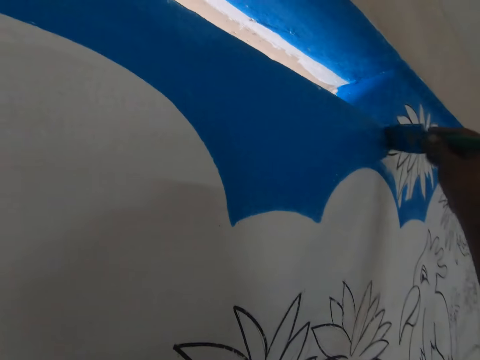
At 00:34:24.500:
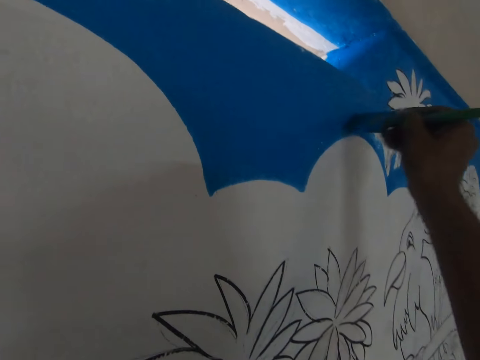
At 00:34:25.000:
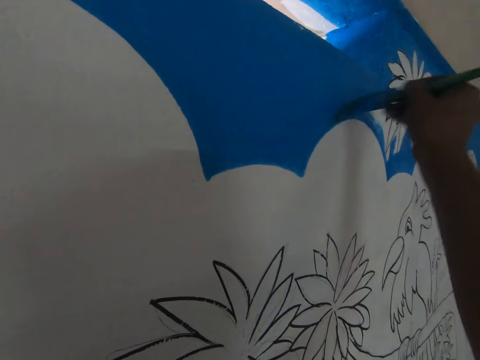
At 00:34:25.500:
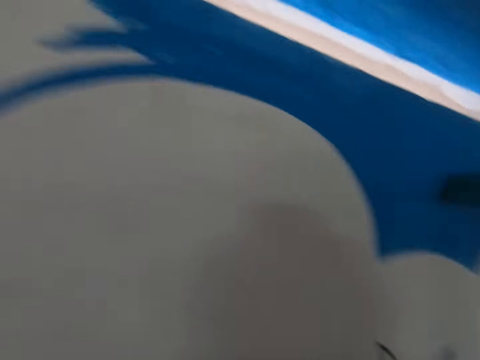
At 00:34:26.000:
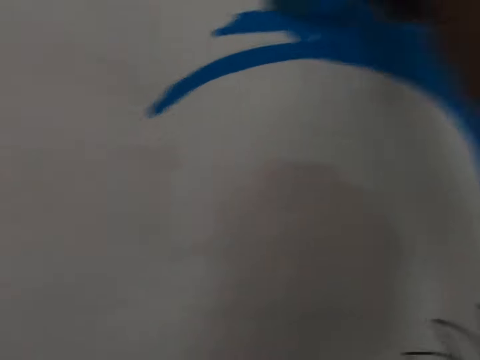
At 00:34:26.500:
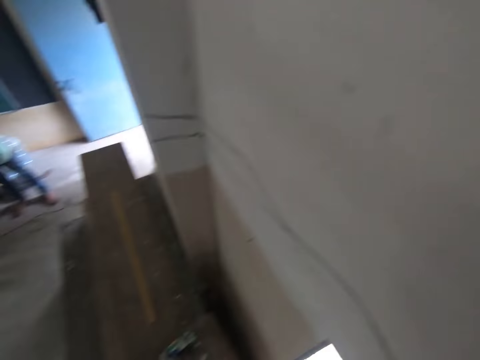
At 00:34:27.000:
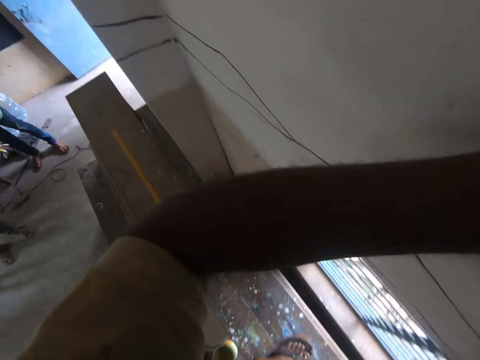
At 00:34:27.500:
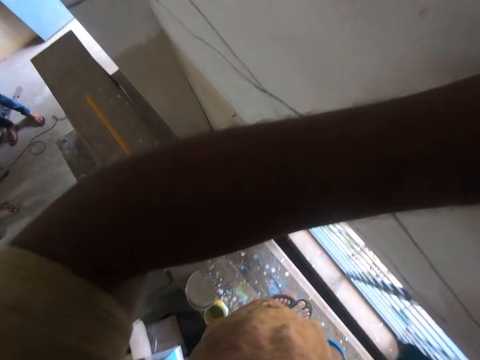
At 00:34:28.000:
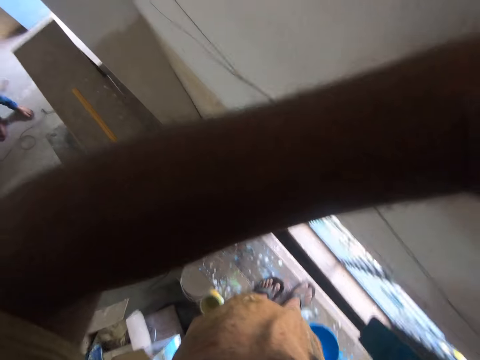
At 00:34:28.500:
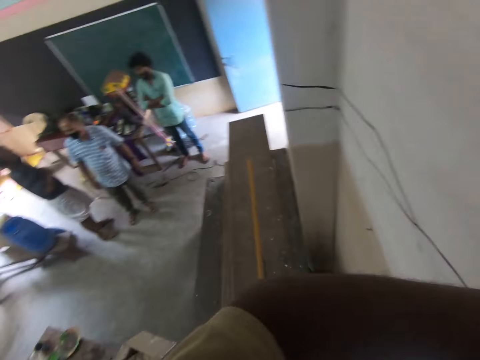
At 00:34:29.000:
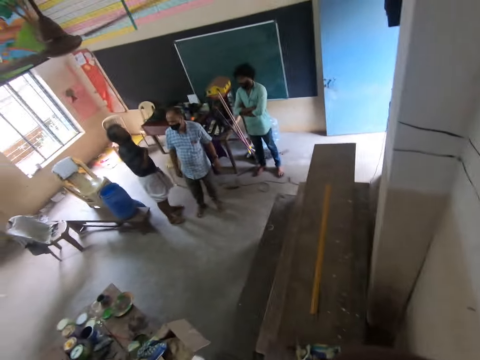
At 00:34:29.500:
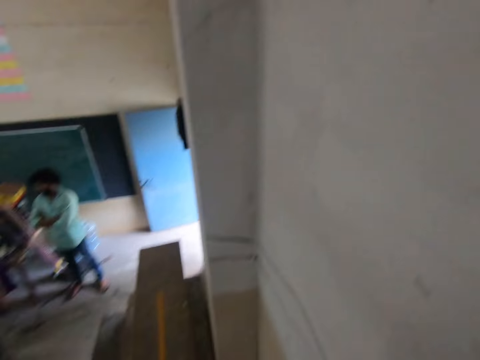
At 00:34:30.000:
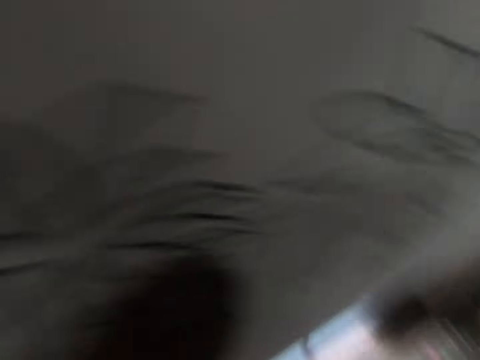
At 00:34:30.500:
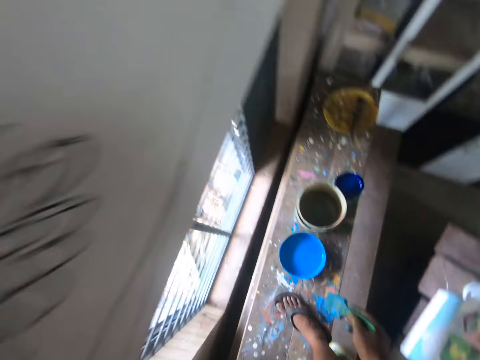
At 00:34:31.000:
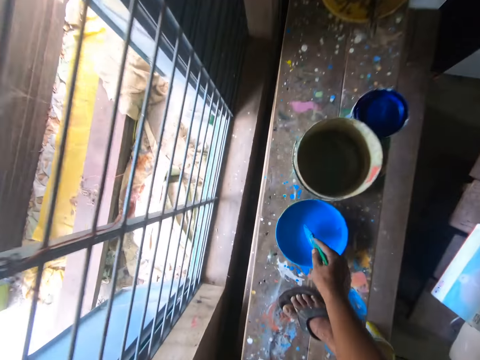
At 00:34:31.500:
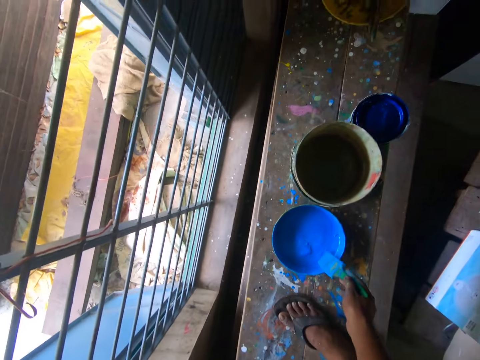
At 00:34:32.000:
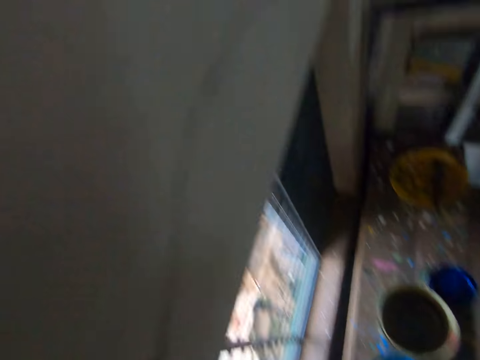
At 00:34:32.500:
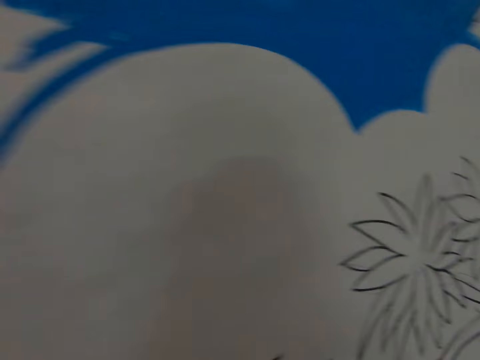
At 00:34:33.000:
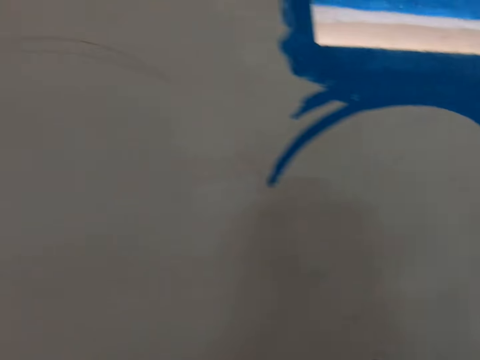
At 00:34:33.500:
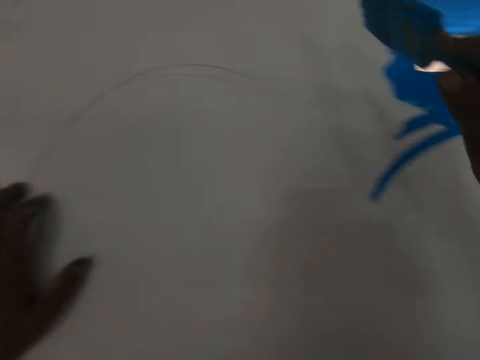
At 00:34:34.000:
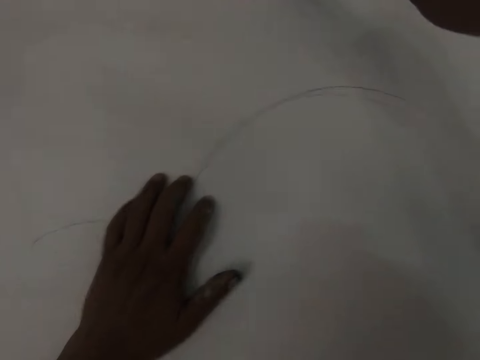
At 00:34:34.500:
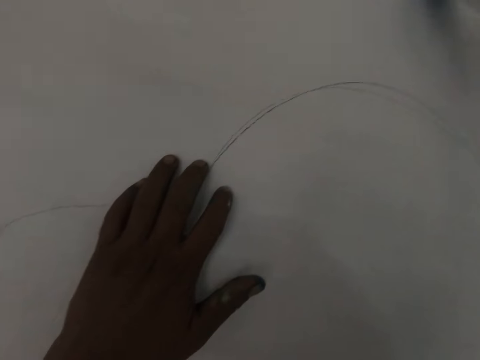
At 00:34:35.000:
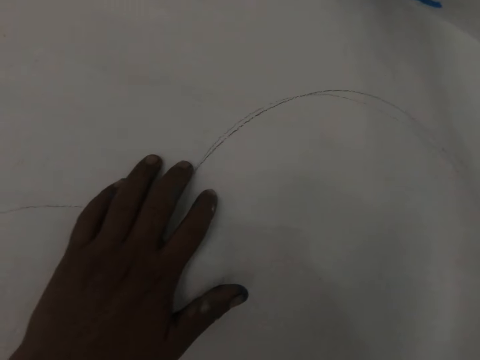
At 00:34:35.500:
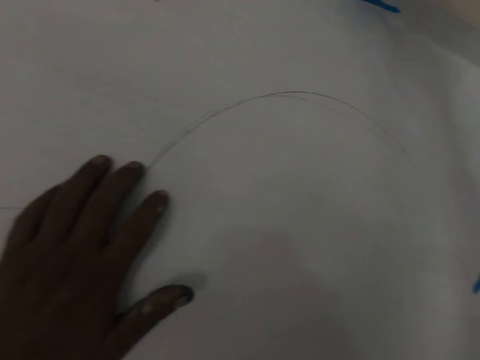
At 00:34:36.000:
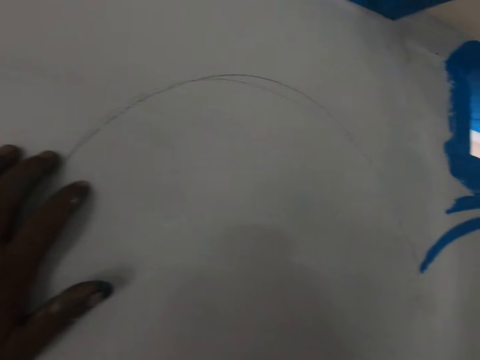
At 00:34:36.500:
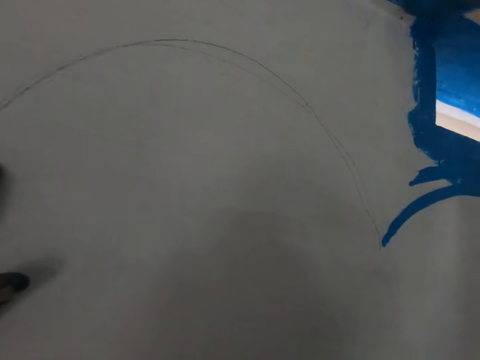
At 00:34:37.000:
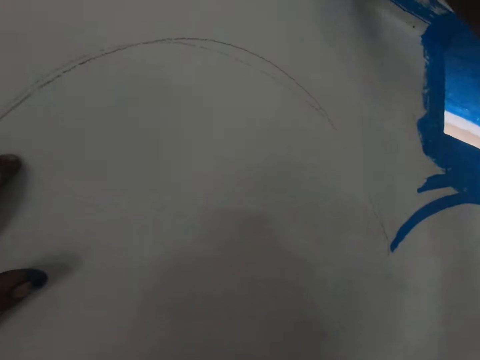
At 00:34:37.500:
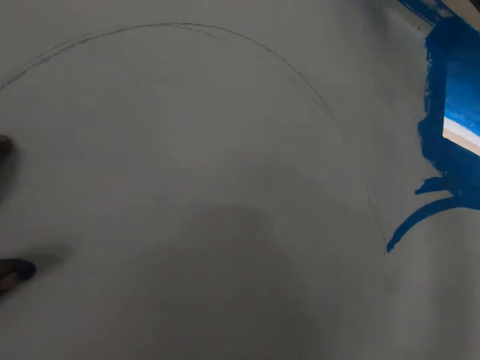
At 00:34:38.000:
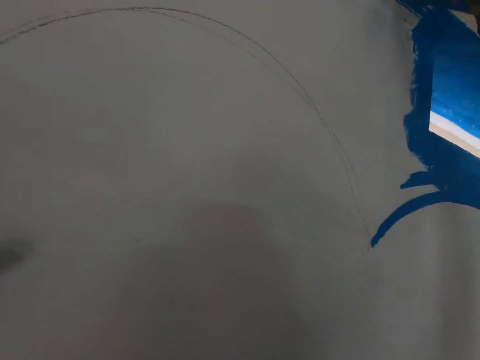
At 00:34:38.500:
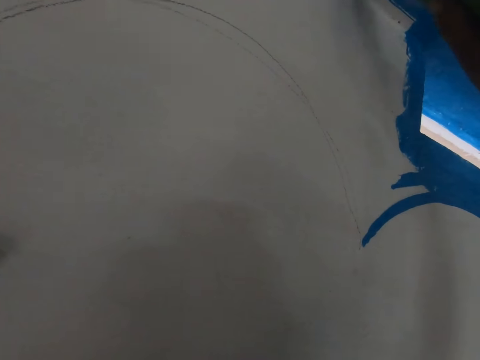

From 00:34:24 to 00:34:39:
The camera wearer looks around. They rub the face. They dip the brush in the paint. They touch the wall and paint the wall.

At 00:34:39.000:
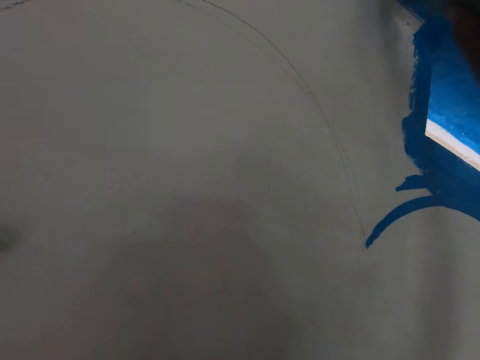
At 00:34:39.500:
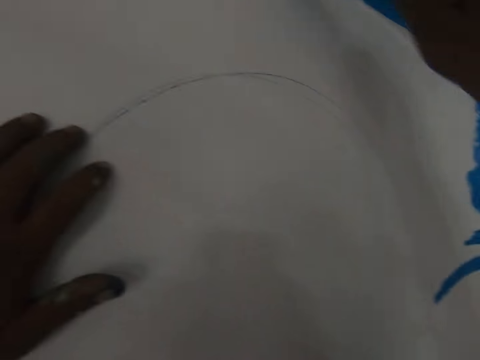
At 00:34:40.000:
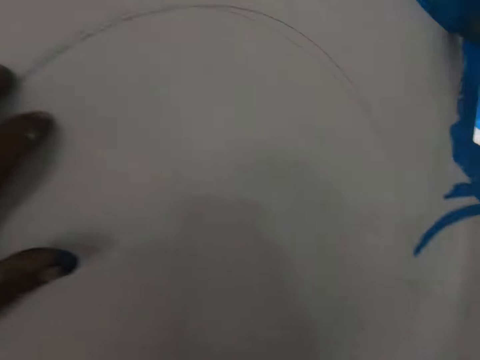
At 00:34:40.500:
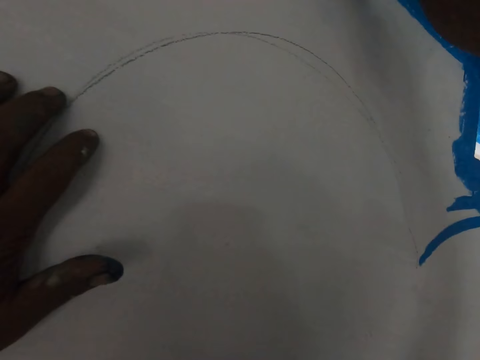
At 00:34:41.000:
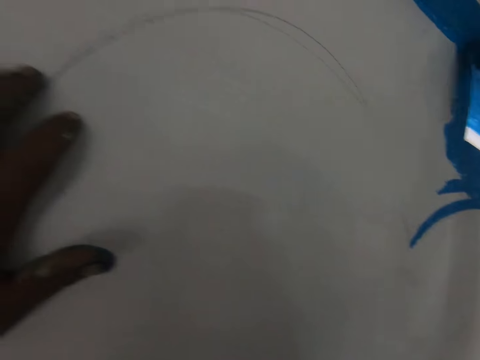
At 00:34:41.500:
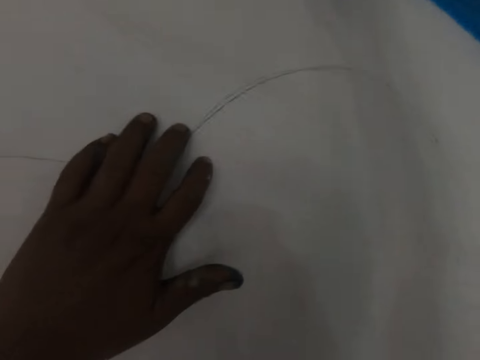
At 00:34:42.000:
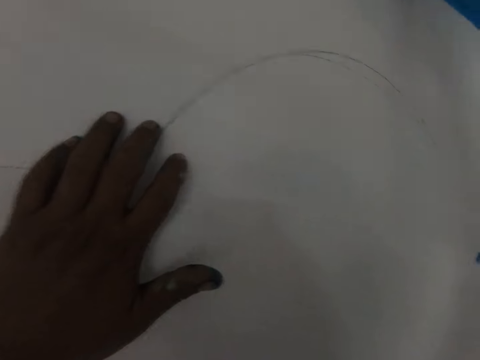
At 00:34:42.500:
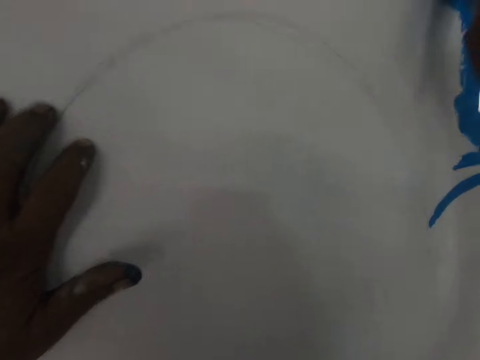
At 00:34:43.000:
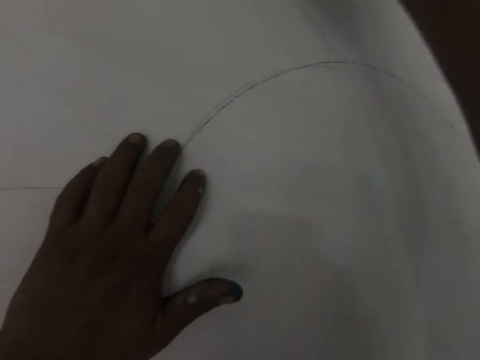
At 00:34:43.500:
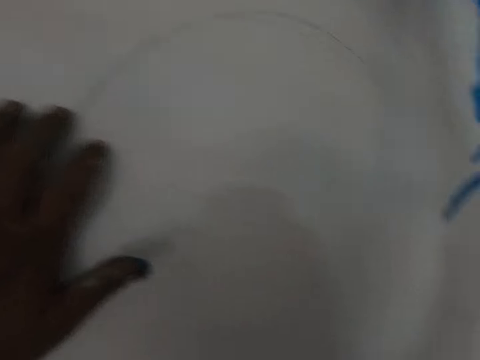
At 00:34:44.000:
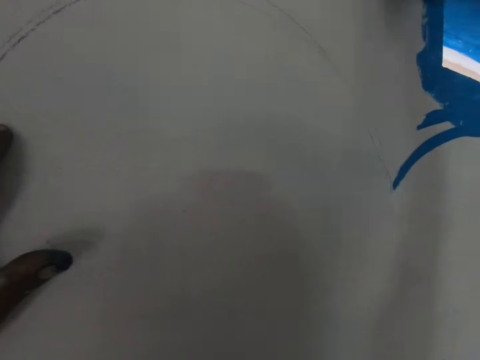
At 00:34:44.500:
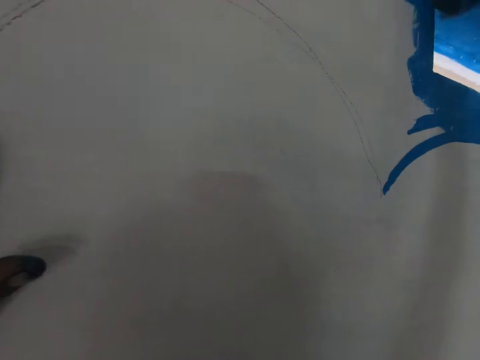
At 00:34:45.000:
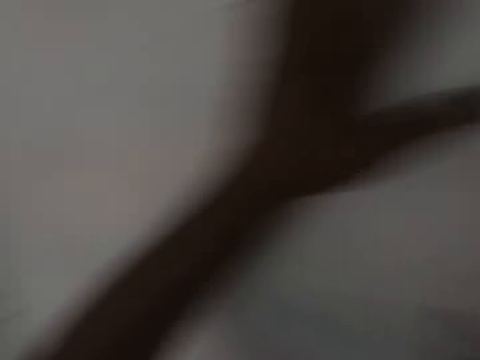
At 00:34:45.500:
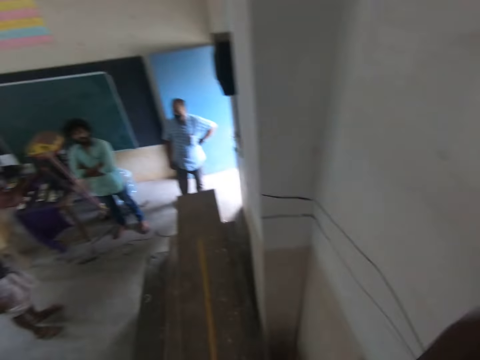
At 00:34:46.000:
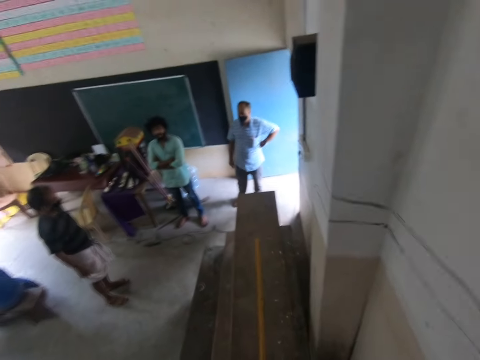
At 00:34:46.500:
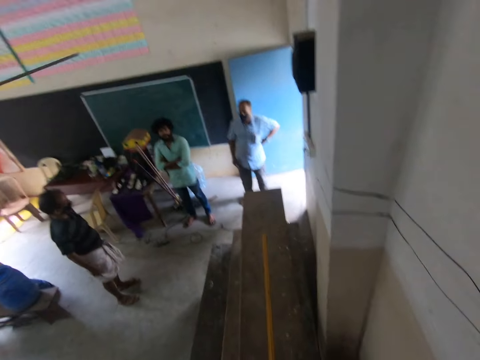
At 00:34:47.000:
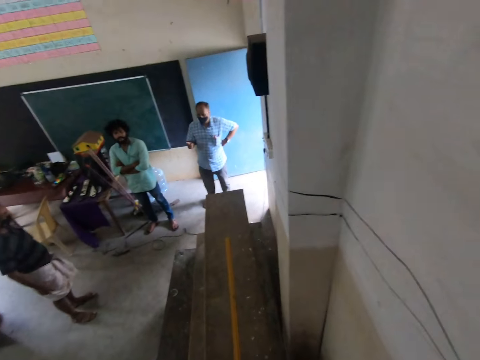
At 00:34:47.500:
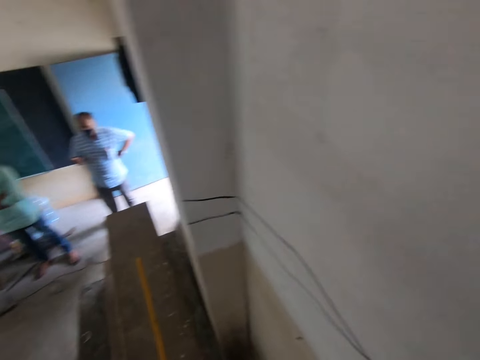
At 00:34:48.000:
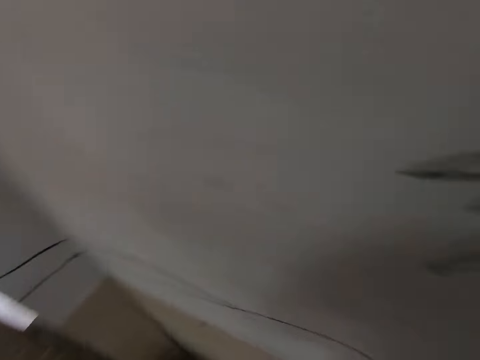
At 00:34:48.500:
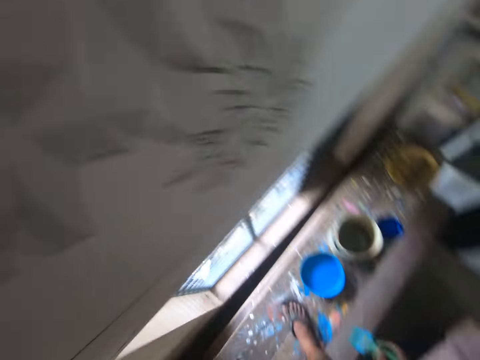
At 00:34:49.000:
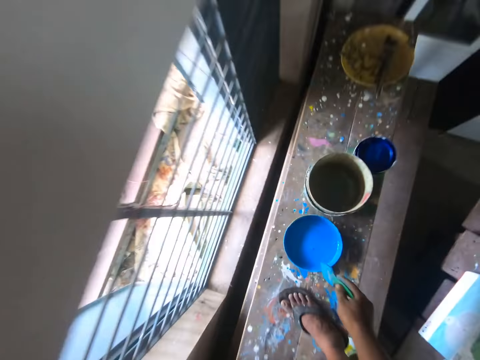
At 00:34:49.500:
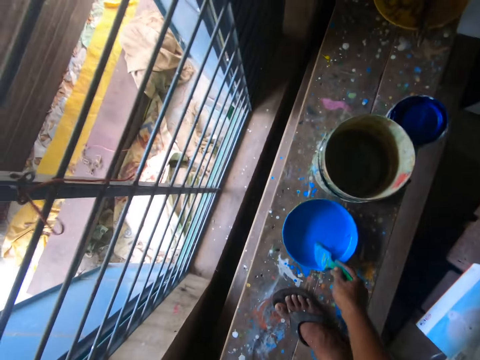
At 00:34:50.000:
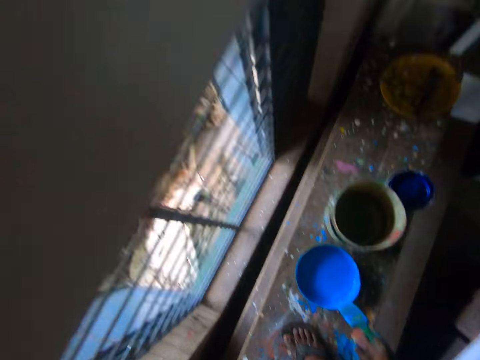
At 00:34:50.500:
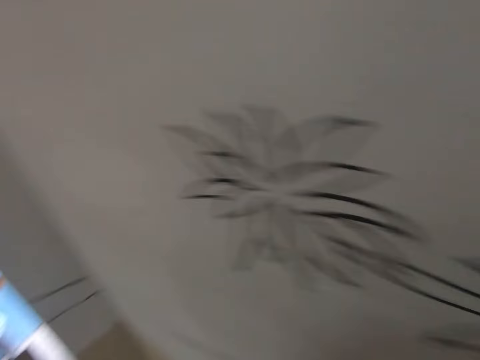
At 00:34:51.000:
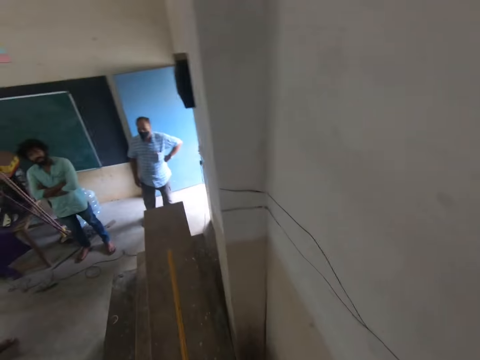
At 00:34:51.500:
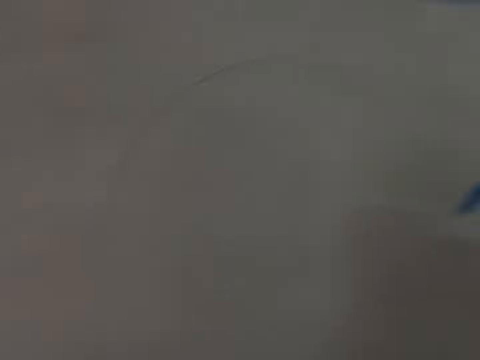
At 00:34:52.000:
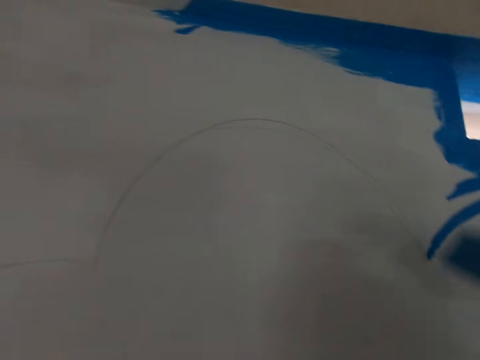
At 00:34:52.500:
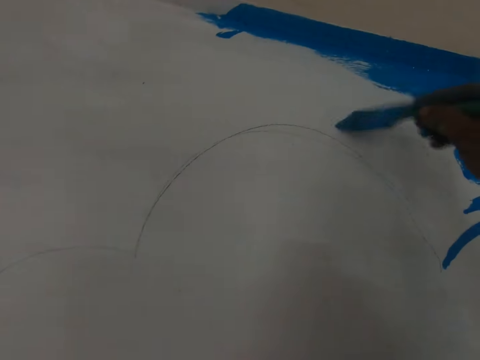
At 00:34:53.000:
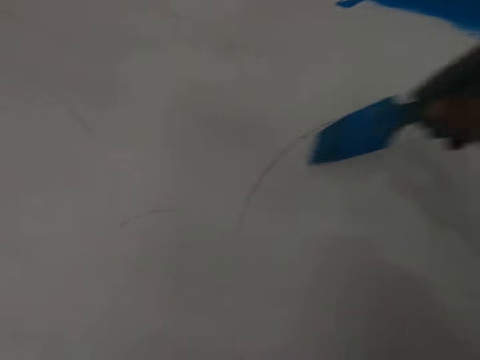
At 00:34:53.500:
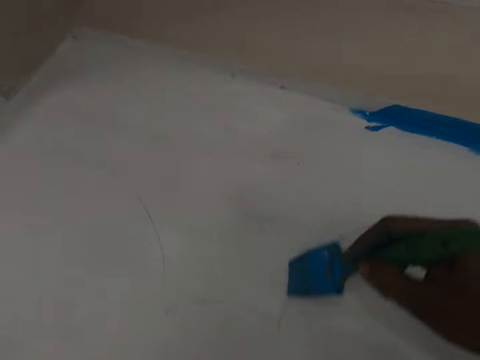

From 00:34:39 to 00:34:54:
The camera wearer looks around. They dip the brush in the paint and paint the wall.
